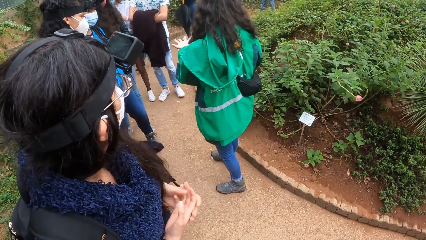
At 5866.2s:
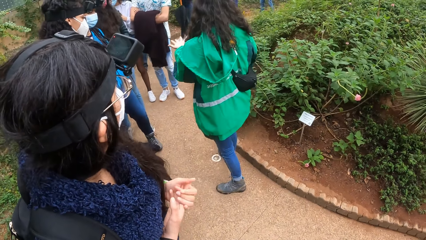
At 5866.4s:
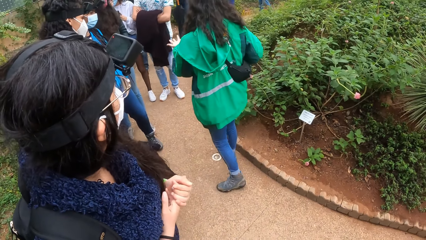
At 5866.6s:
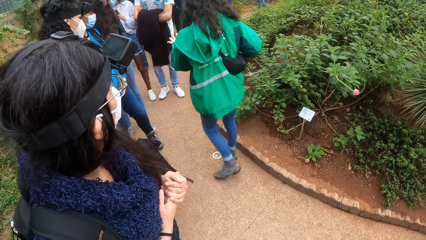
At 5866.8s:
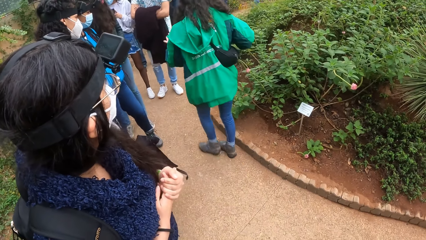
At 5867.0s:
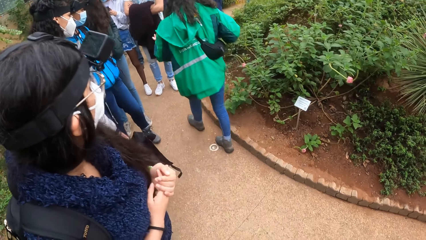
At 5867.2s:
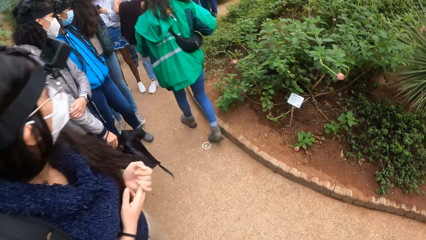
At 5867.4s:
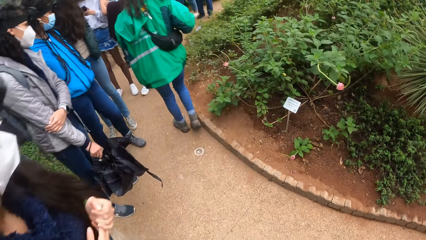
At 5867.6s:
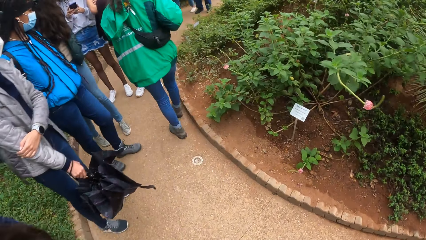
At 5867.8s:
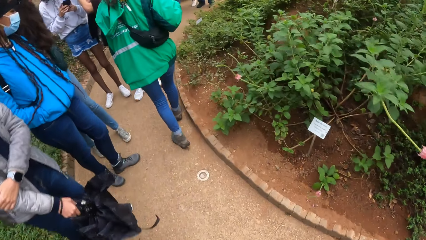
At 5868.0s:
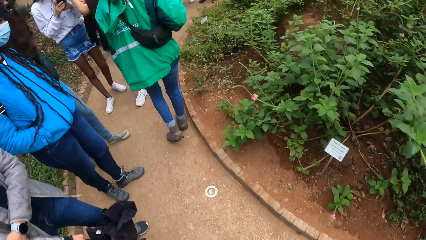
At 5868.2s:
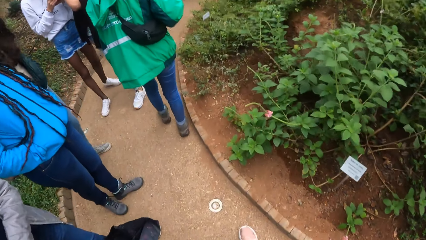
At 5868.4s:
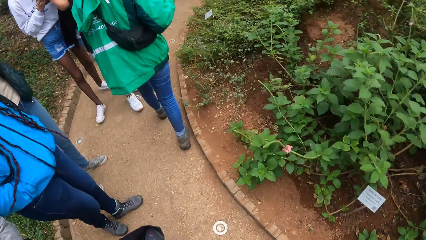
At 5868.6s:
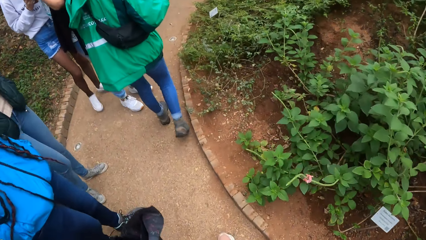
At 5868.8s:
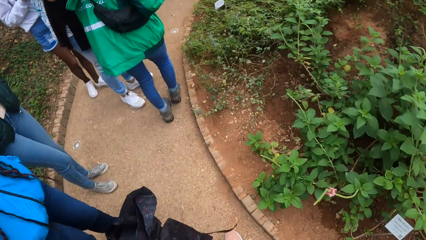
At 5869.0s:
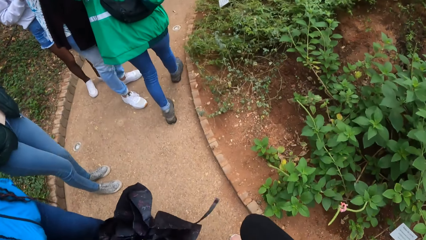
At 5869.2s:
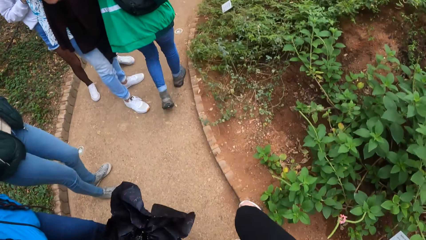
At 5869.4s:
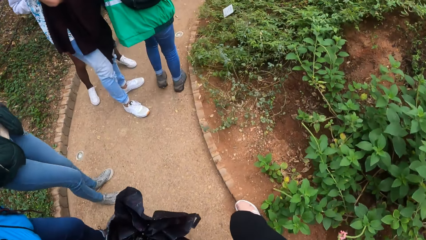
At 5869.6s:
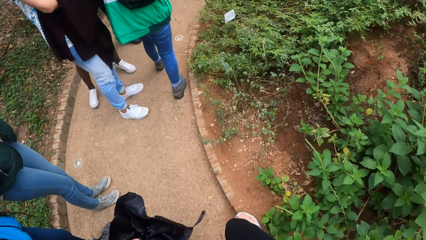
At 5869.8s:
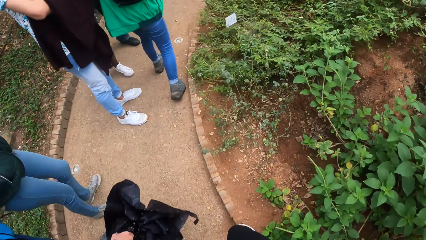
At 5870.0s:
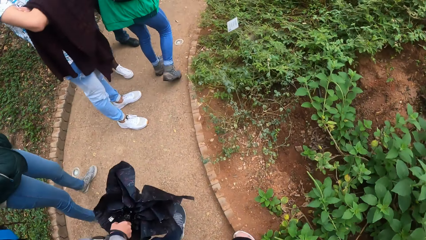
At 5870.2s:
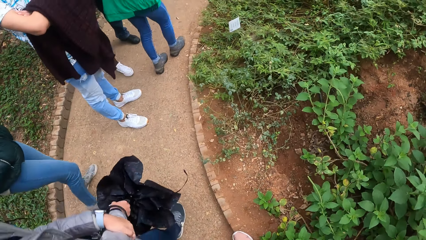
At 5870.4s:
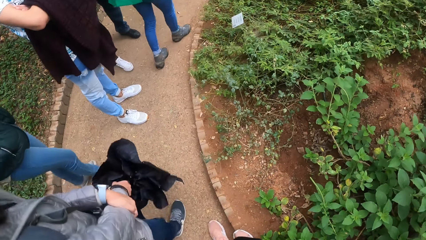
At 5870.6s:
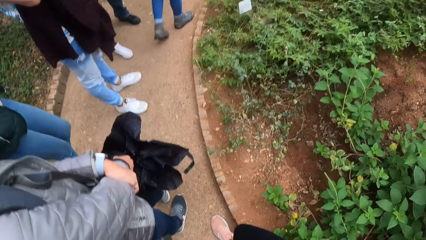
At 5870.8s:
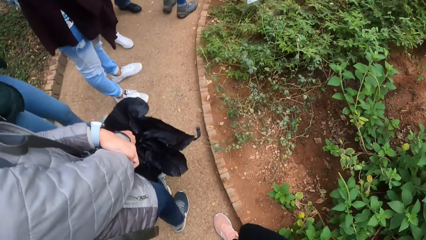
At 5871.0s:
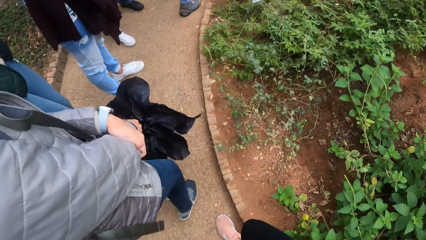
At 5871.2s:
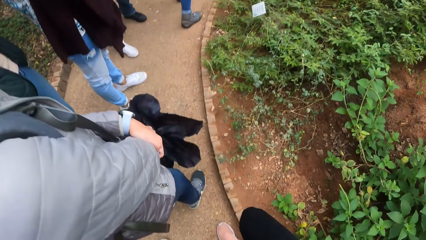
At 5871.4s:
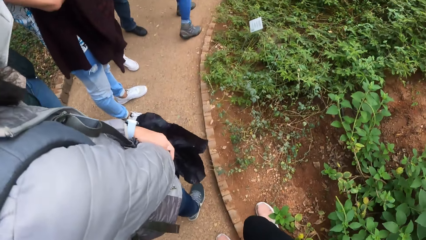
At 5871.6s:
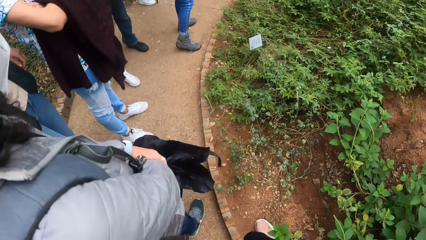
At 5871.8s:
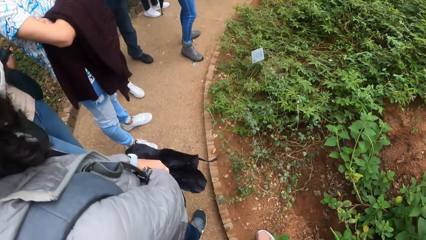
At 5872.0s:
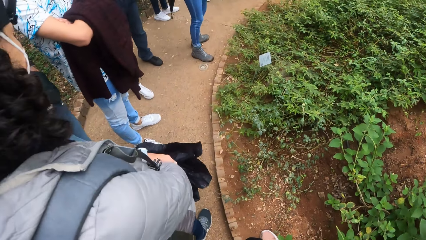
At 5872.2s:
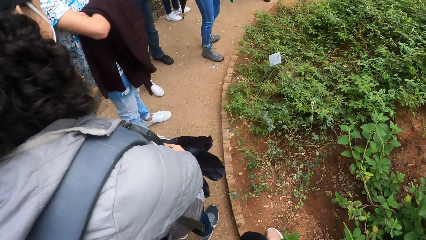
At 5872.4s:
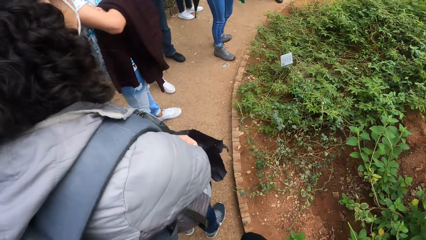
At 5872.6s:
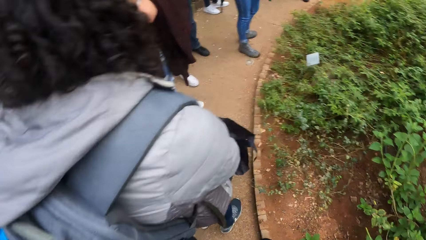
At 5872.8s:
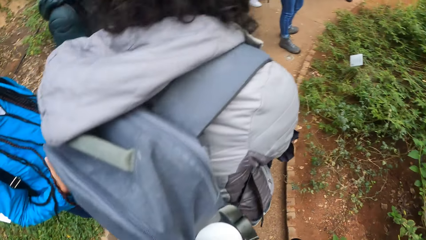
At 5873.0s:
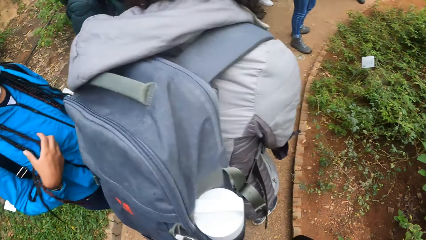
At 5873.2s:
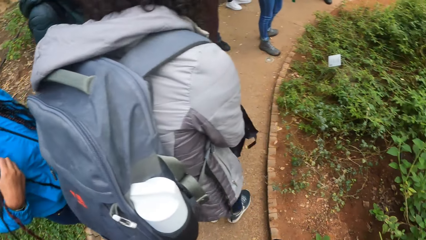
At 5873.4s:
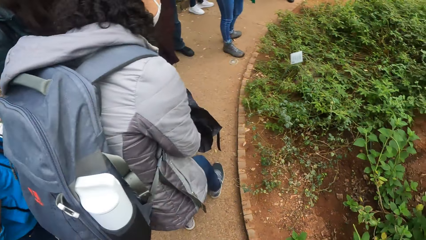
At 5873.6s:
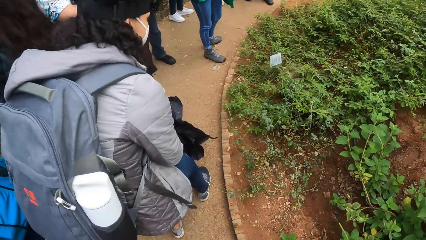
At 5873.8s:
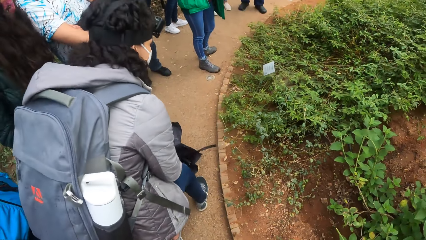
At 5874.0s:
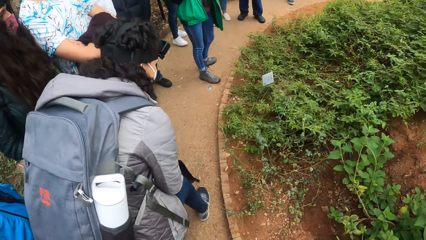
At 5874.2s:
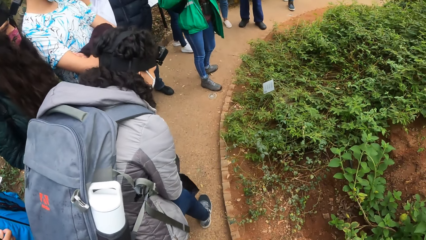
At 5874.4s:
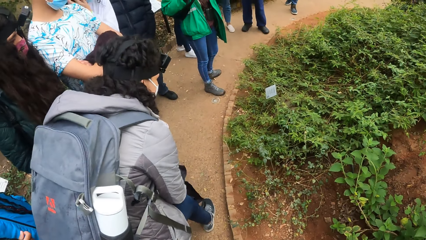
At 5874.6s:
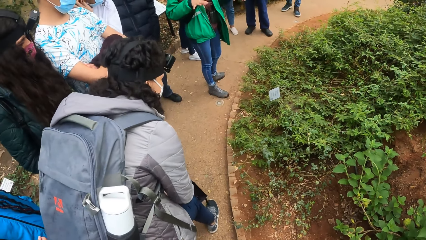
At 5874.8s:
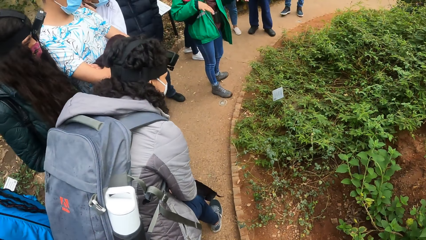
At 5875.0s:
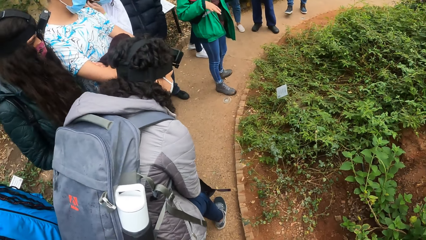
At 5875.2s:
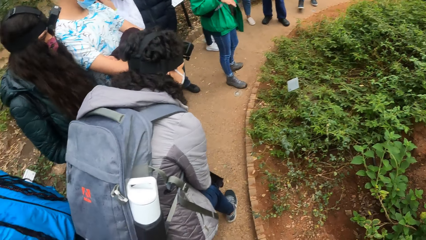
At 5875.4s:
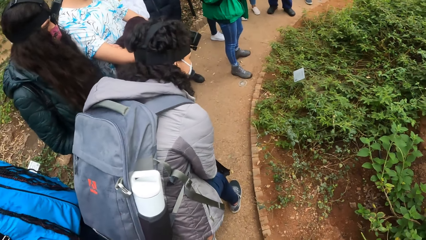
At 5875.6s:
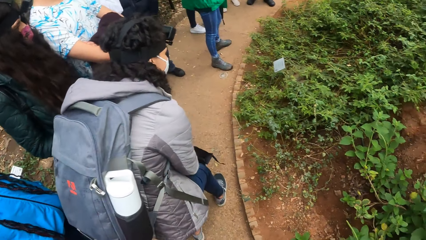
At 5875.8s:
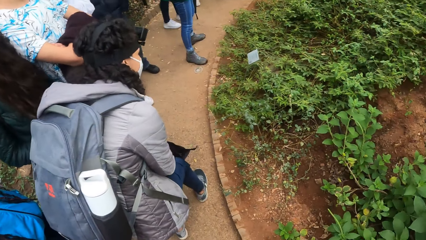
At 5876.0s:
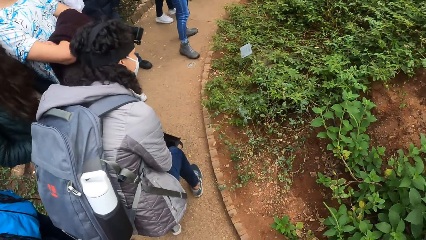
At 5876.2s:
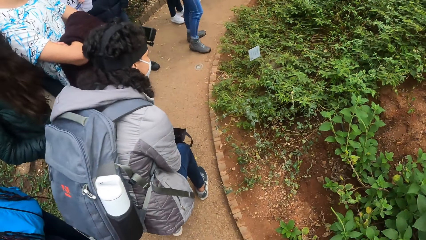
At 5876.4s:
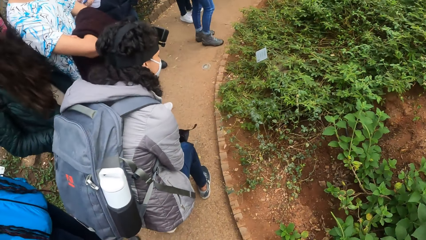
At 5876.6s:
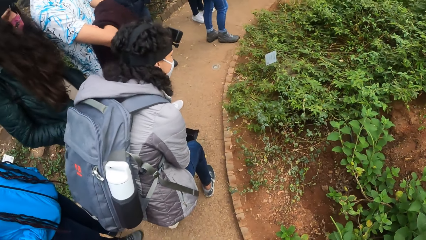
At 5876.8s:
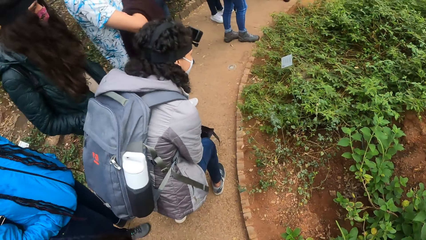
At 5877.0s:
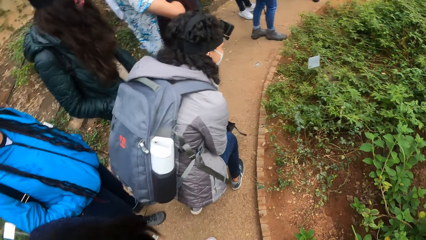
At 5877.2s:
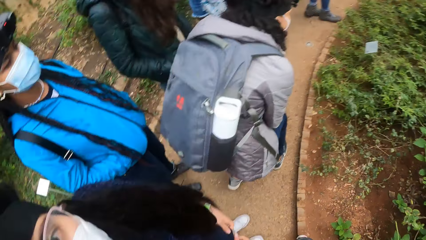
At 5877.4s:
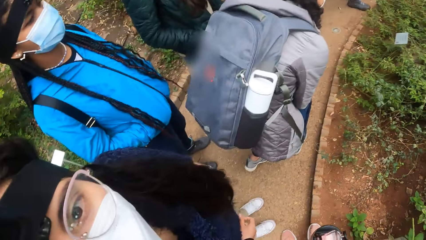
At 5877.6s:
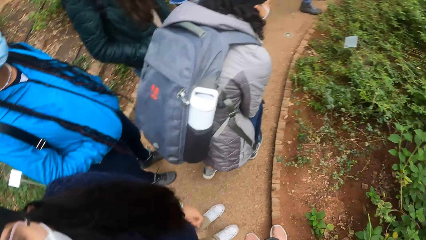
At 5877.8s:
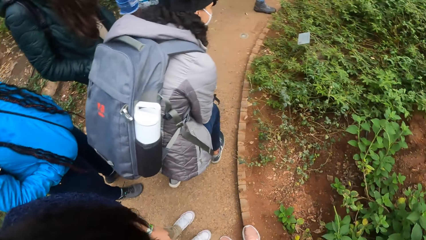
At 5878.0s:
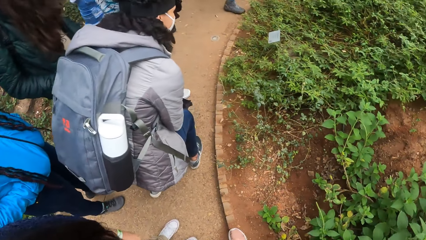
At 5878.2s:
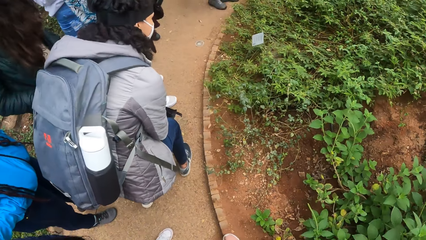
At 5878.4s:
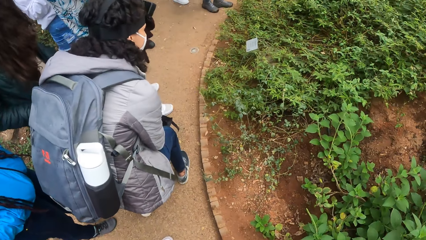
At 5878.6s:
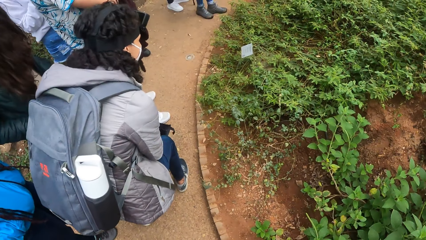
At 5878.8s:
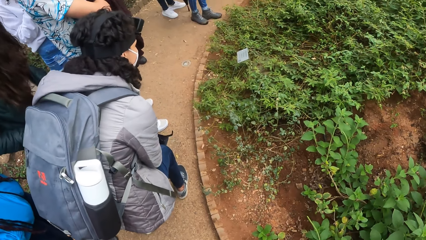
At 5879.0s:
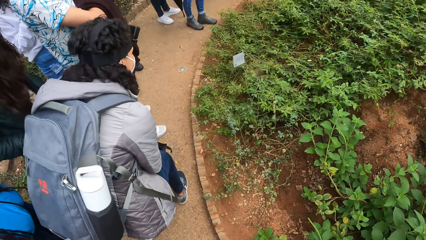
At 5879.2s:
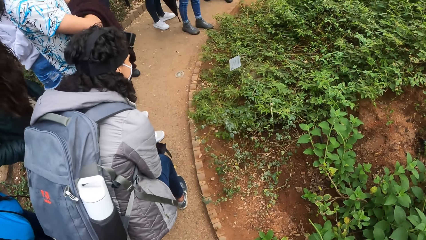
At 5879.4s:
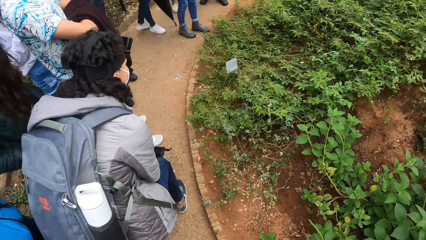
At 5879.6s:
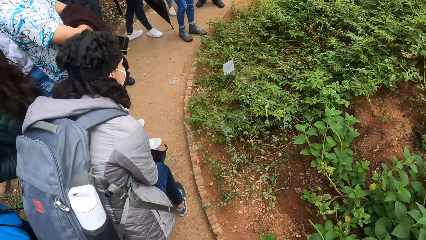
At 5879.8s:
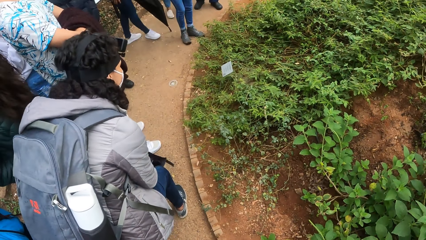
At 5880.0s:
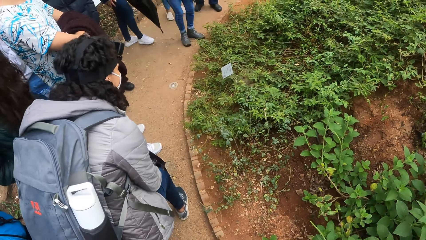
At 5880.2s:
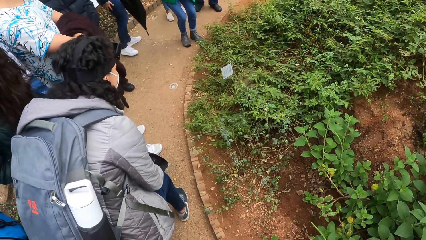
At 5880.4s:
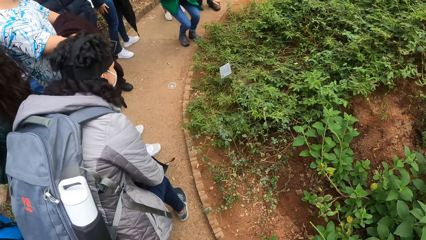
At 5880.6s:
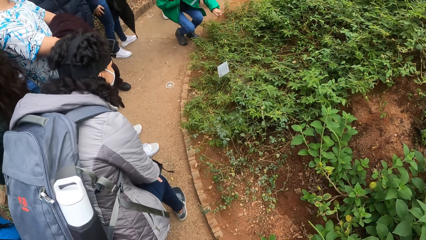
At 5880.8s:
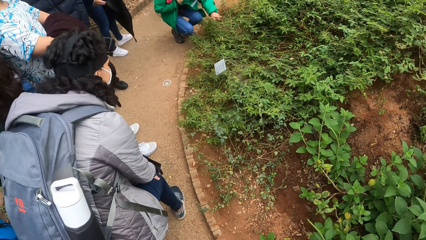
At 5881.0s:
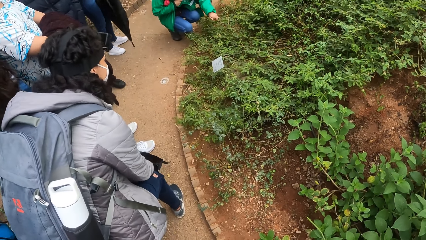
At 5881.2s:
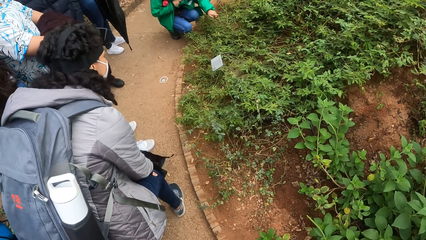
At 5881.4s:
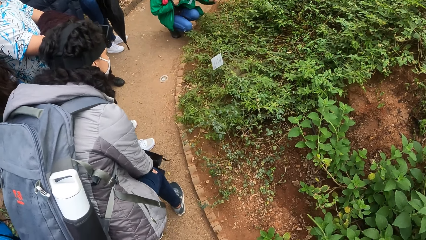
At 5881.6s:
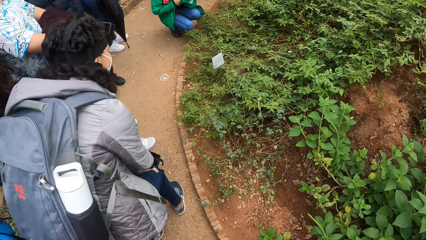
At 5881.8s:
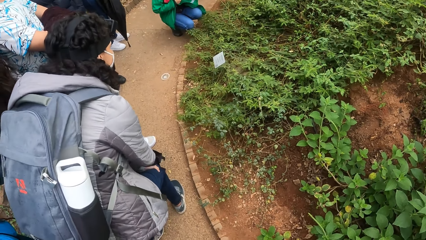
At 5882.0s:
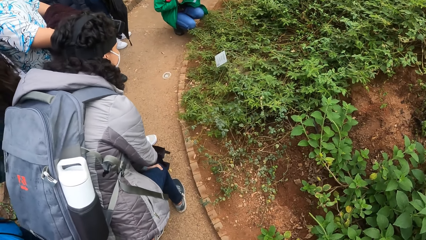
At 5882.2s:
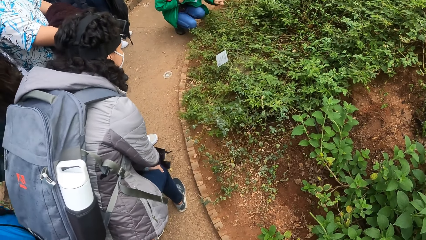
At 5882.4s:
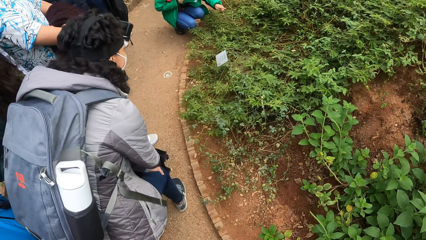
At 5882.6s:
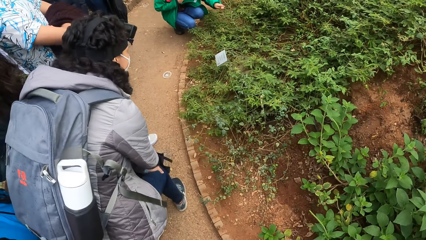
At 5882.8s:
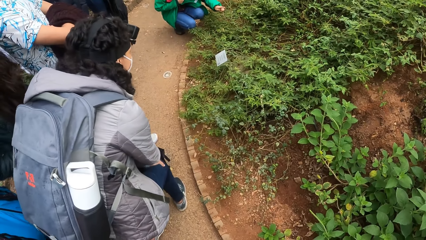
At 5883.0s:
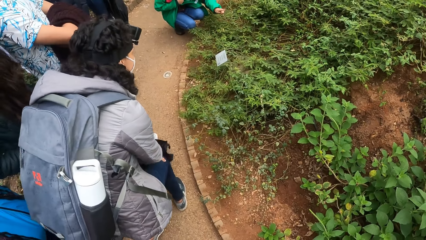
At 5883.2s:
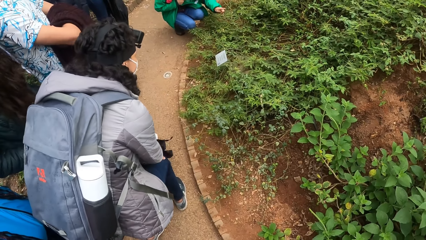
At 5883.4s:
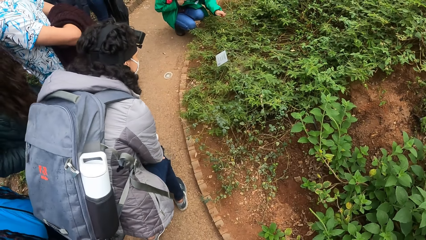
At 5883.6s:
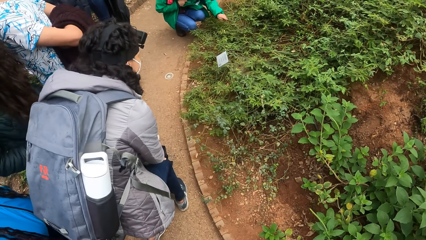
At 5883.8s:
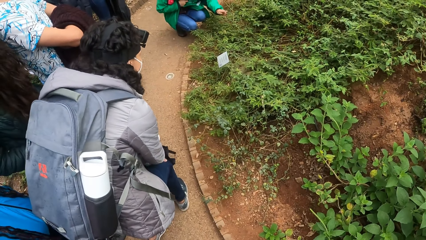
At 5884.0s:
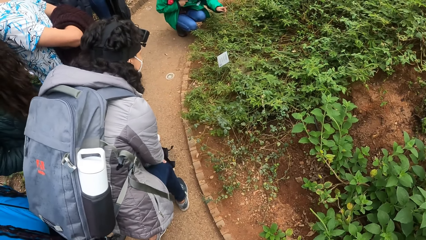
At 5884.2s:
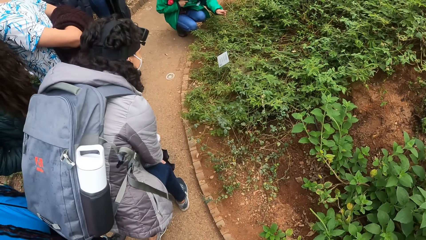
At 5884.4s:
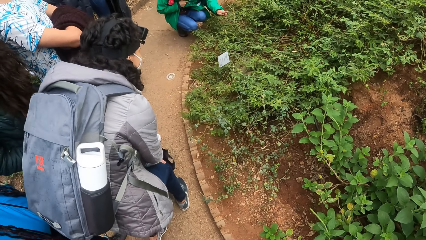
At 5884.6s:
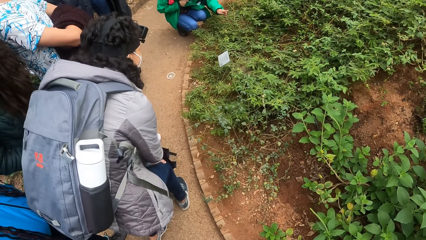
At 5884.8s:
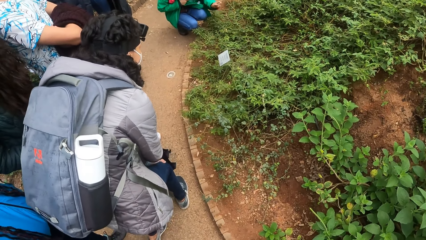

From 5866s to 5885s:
The instructor walks around on the pavement. The camera wearer walks around on the pavement. The instructor squats down and points towards flowers.
